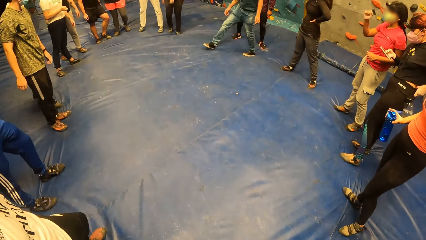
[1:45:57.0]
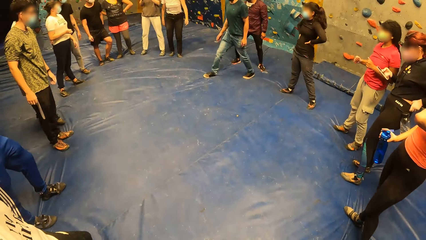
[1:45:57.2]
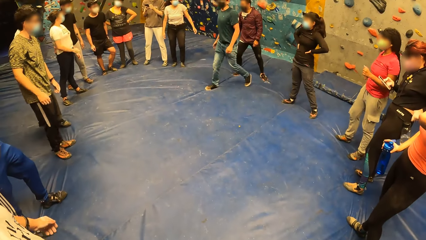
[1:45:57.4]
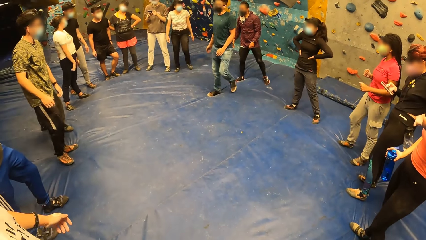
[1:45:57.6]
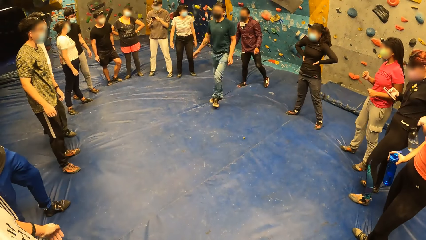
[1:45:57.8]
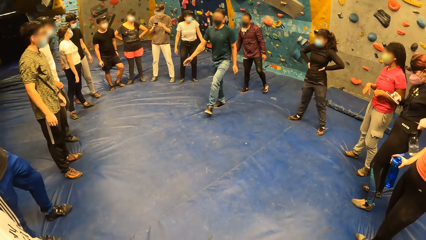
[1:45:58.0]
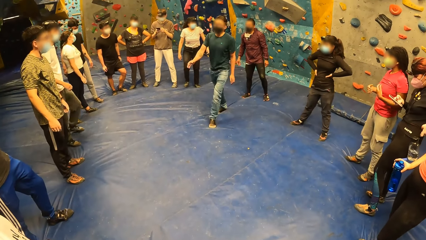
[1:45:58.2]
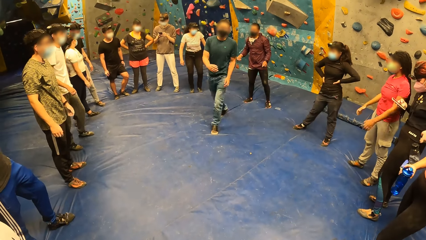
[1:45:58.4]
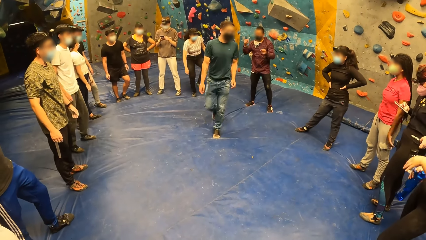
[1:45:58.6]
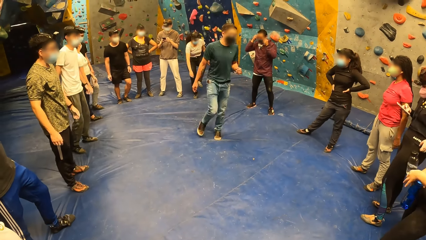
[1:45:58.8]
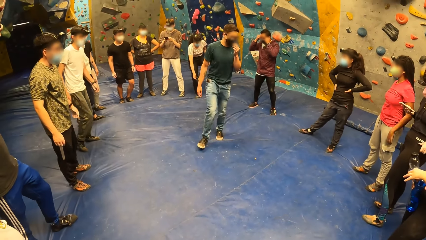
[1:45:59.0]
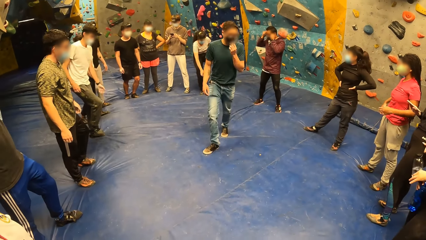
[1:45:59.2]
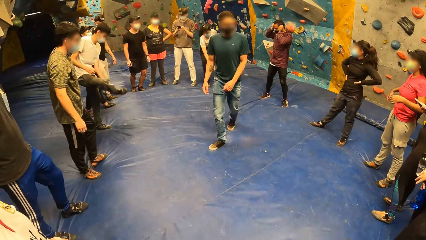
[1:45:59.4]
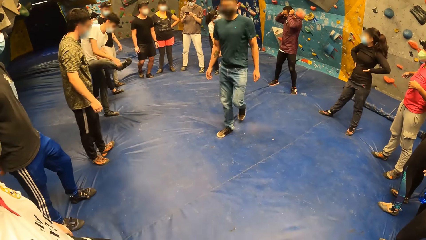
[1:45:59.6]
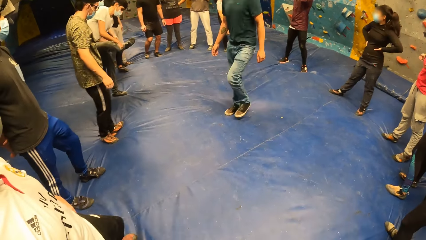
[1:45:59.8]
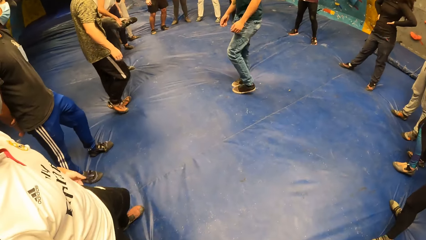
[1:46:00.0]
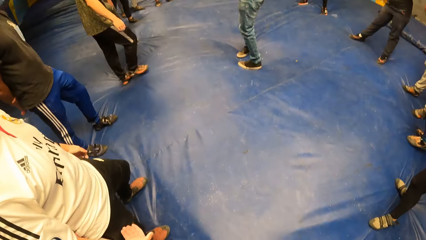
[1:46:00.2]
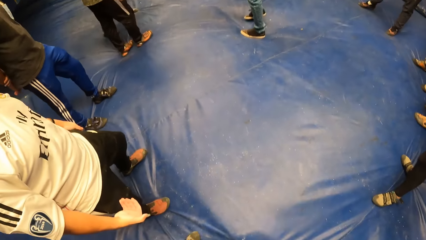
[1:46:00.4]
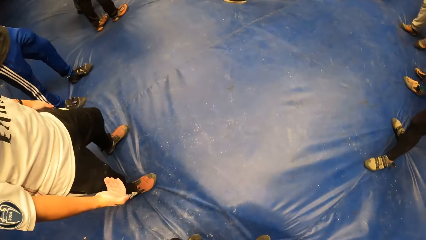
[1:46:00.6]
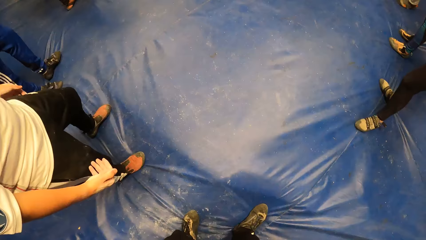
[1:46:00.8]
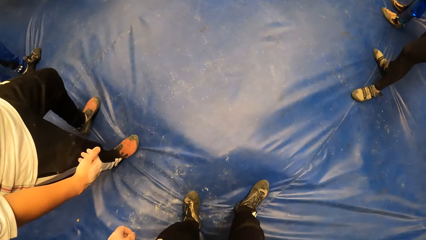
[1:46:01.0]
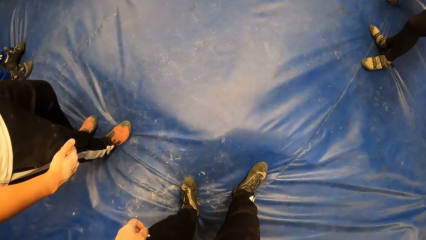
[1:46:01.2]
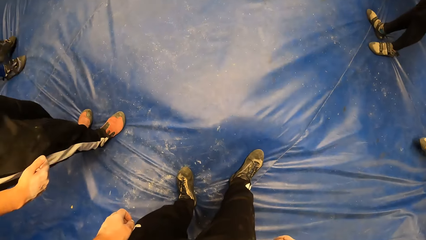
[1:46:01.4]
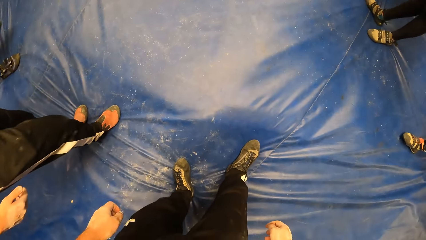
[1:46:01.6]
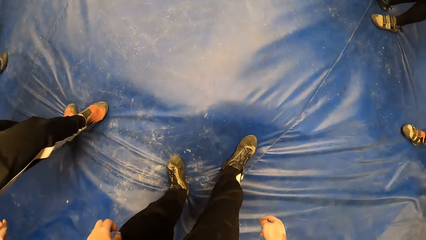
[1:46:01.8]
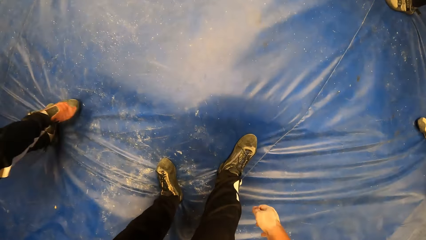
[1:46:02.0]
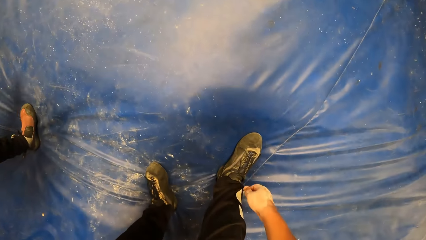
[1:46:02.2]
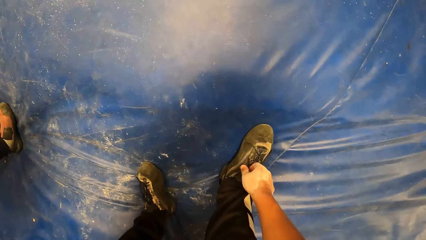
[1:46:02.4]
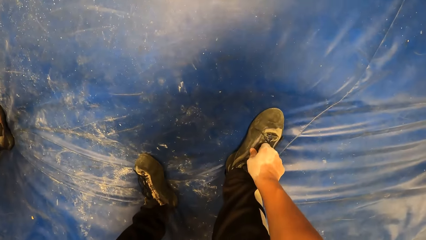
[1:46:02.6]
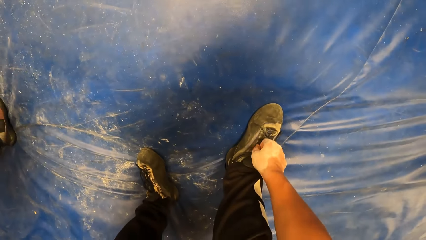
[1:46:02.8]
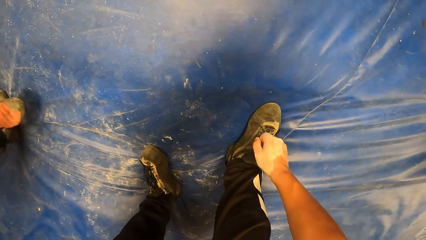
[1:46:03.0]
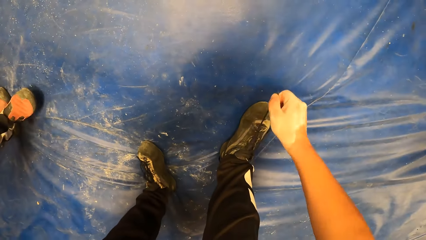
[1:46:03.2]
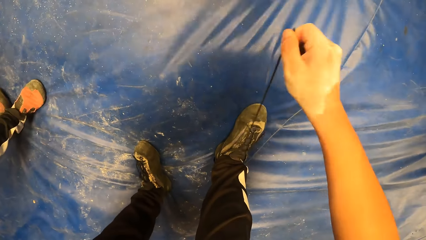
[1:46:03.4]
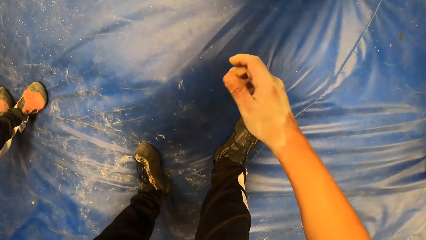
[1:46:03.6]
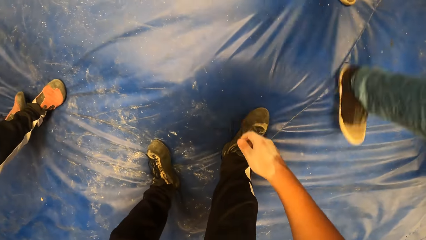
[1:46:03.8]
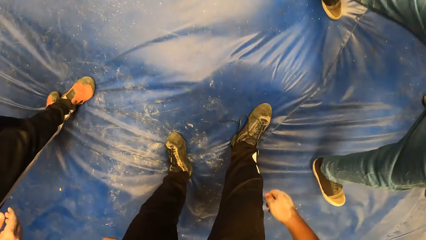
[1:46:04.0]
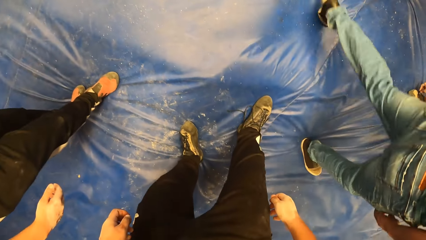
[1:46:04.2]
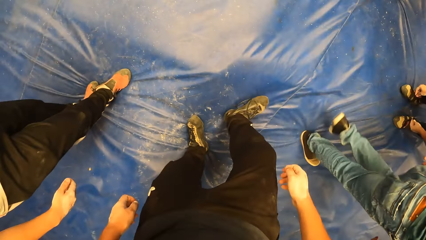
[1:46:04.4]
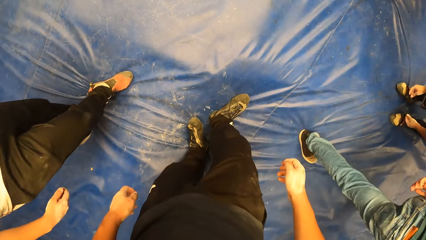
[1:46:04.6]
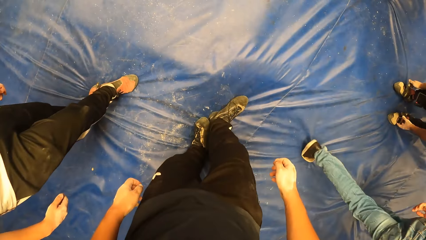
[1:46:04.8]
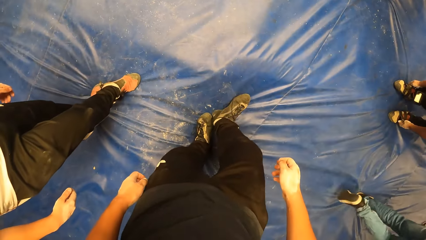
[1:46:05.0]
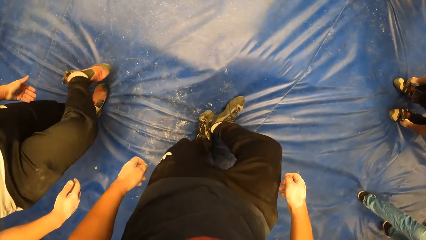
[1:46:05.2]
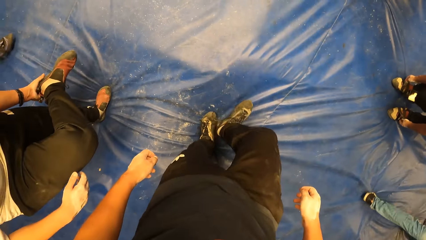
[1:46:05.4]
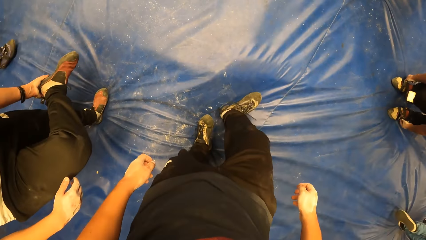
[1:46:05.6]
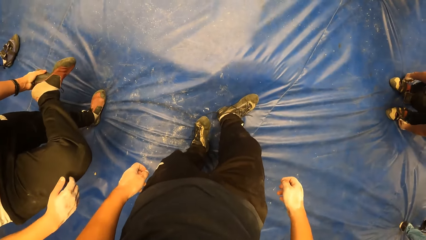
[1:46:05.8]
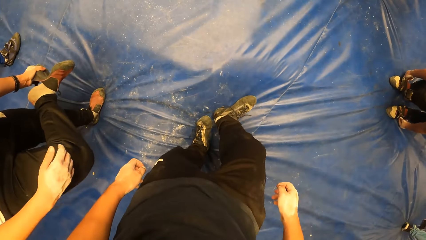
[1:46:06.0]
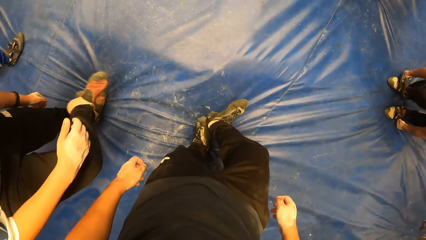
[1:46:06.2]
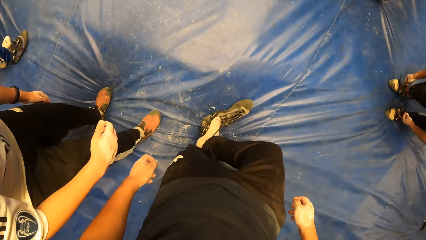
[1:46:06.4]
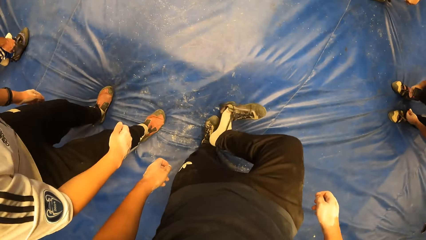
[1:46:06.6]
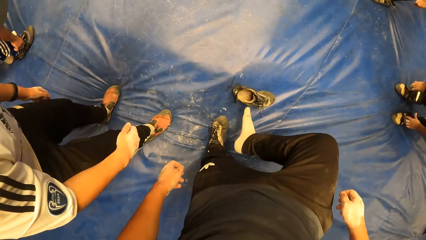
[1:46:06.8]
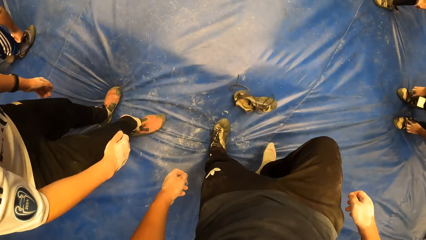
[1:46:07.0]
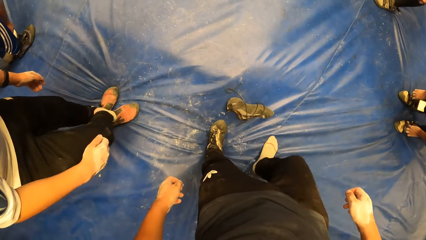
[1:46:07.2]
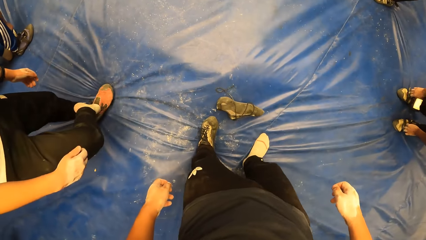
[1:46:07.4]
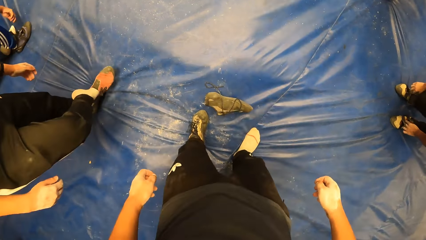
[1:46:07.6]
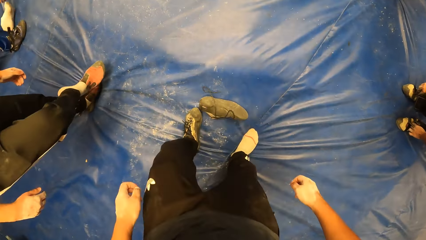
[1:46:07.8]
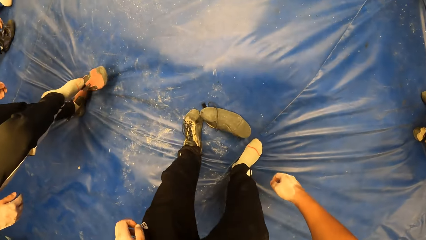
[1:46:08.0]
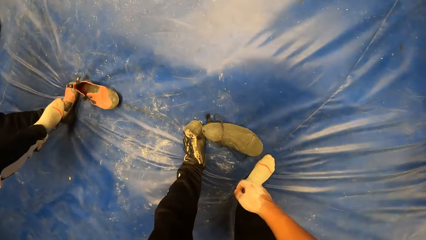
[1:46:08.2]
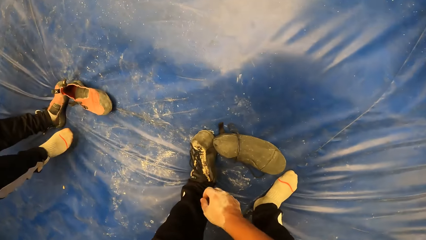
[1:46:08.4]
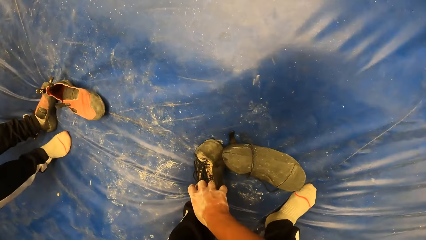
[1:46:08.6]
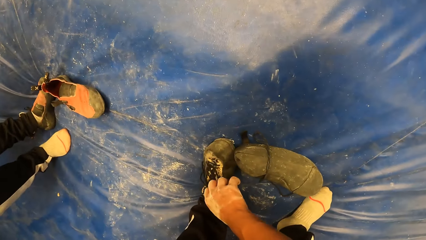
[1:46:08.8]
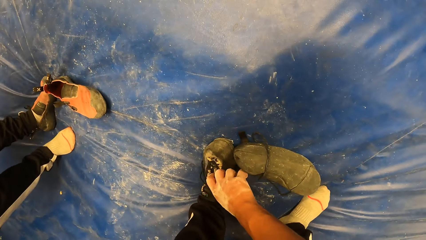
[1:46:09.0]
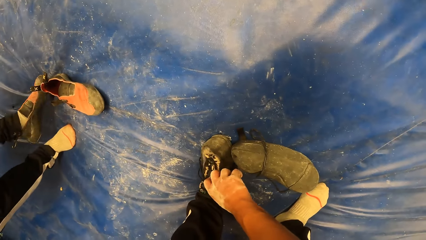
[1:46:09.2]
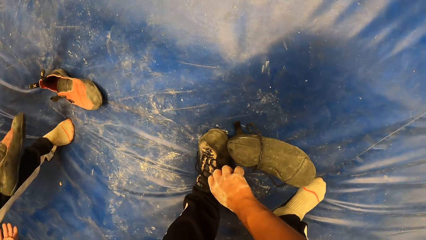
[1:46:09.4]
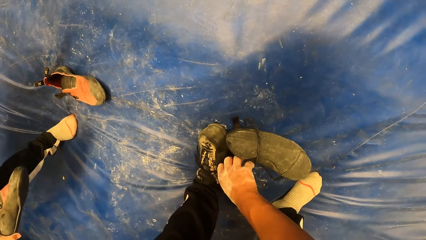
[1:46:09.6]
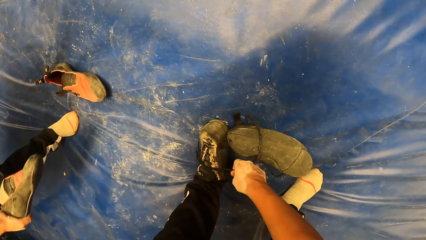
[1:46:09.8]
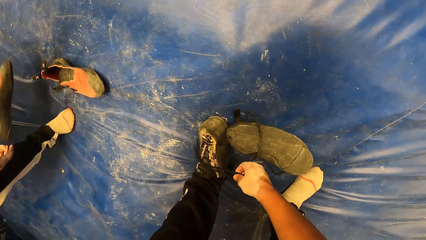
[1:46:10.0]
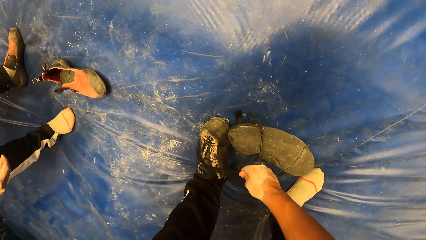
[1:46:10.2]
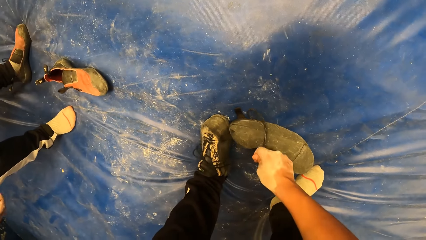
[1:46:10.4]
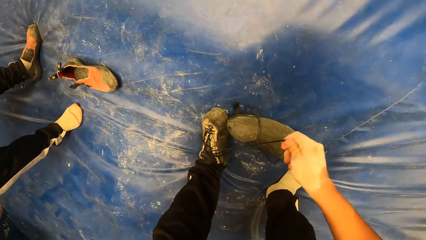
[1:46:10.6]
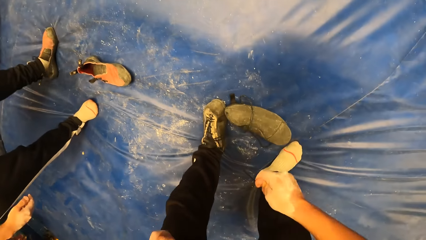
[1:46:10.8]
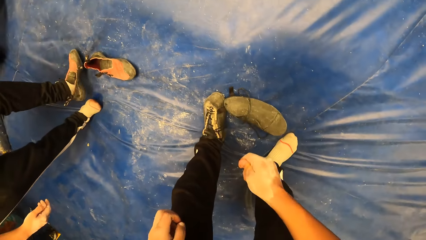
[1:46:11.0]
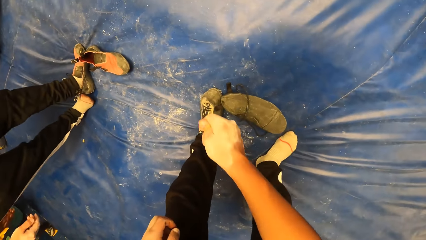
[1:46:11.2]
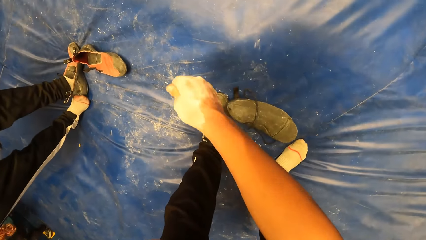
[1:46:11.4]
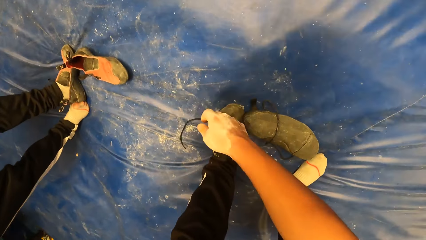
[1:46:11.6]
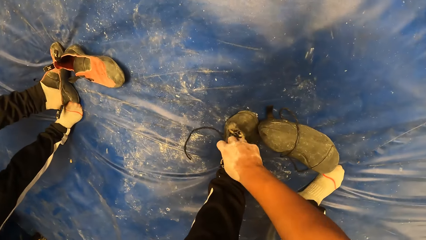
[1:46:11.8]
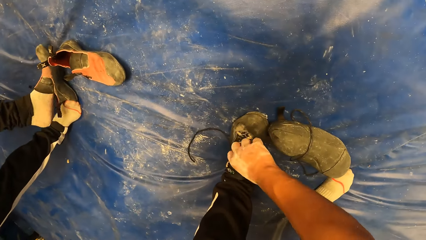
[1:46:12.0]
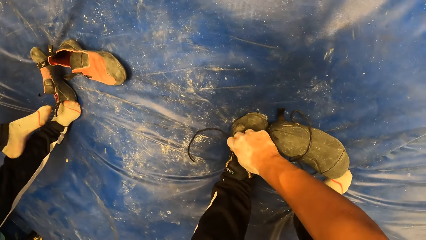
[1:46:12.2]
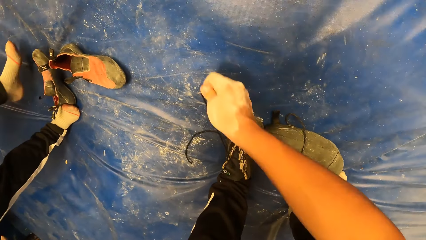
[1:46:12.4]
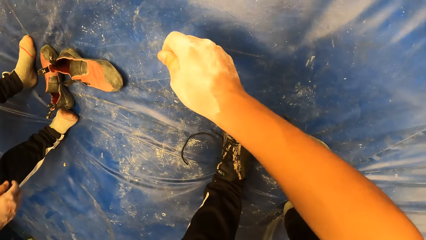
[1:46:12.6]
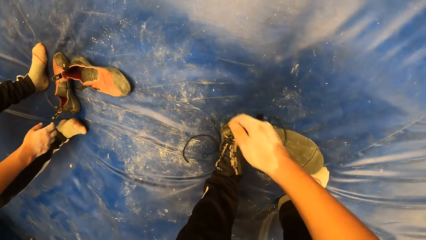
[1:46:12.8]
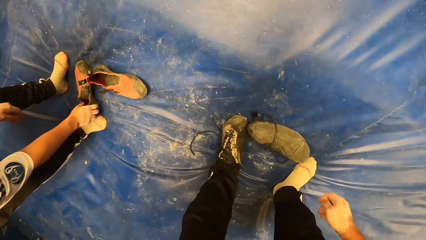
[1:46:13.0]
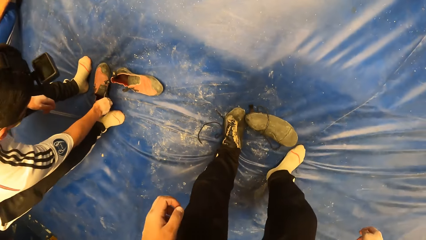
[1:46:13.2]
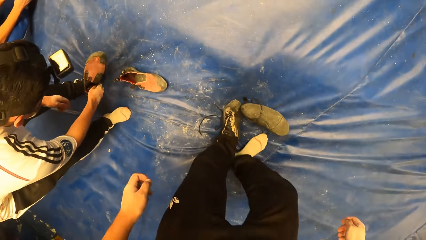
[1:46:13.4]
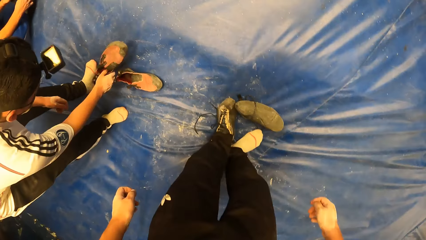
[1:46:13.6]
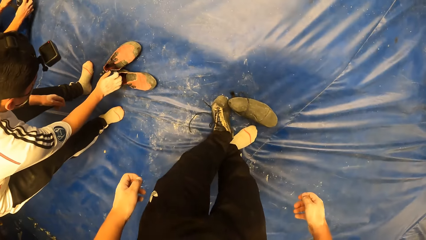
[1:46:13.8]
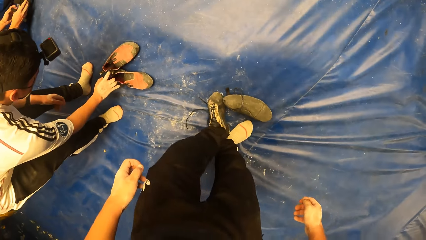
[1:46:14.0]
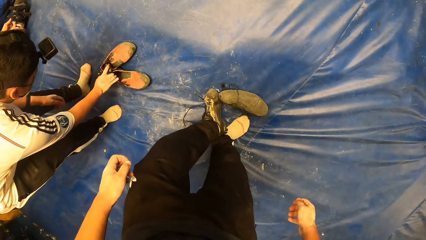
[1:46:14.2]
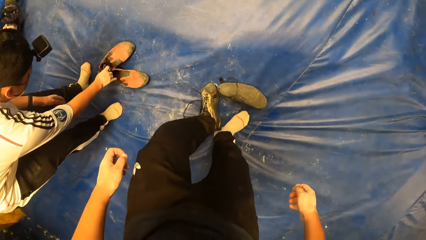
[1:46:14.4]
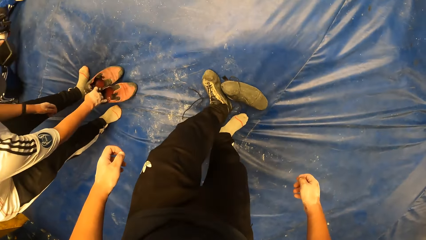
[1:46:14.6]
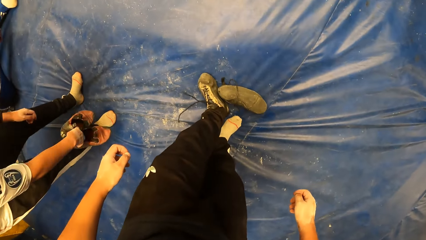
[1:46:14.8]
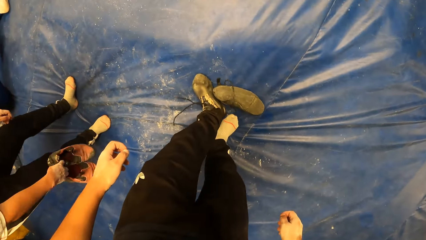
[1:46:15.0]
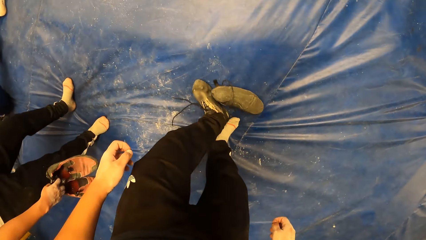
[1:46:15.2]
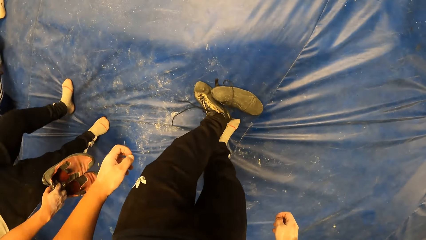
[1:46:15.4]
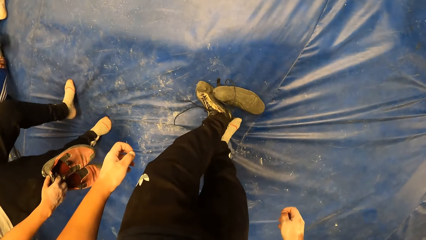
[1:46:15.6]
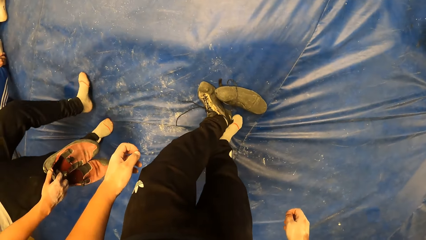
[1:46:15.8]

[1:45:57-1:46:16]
A man interacts with a group of people. A person moves around. The camera wearer loosens the lace of his right shoe with his right hand. Another man removes the shoe from his left leg with his right leg. The camera wearer removes the shoe from his right leg with his left leg. He loosens the lace of his left shoe with his right hand. The other man removes the shoe from his left leg with his right leg and picks up the pair of shoes with his right hand from the bouldering mat in the rock wall climbing gym. The camera wearer removes the shoe from his left leg with his right leg.
